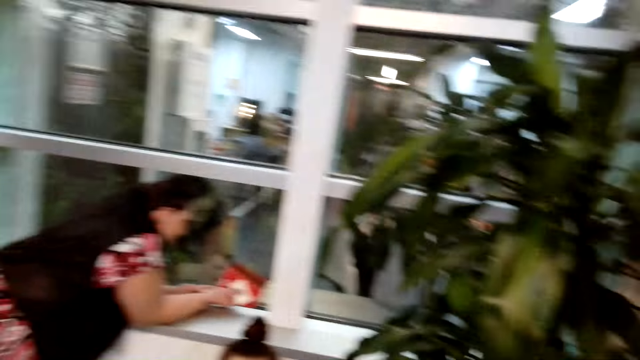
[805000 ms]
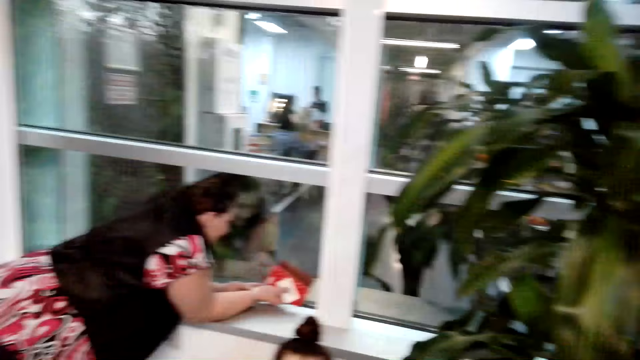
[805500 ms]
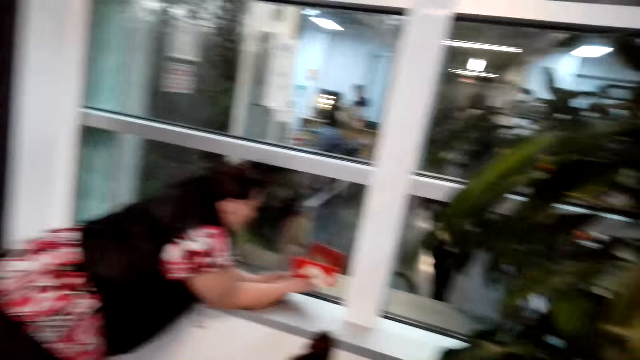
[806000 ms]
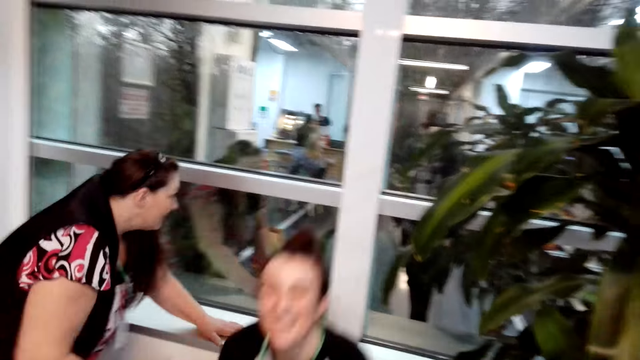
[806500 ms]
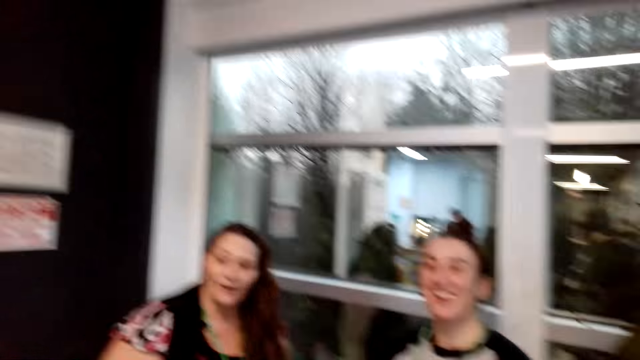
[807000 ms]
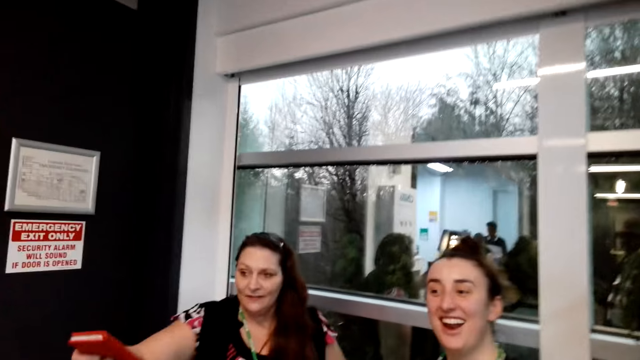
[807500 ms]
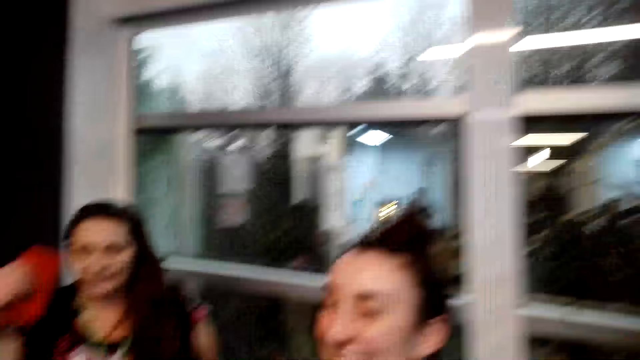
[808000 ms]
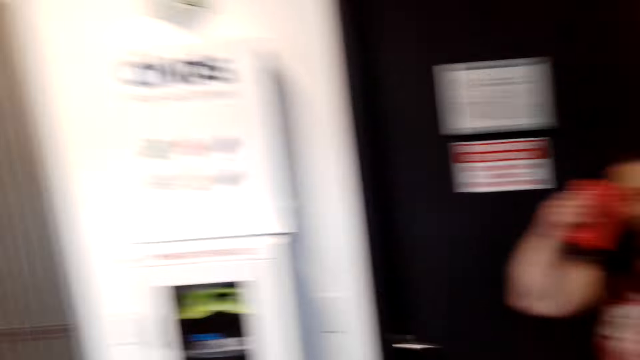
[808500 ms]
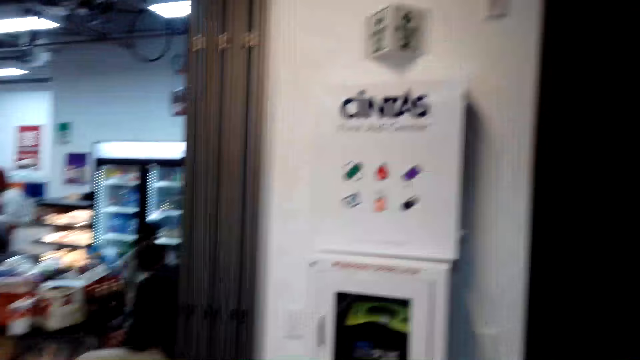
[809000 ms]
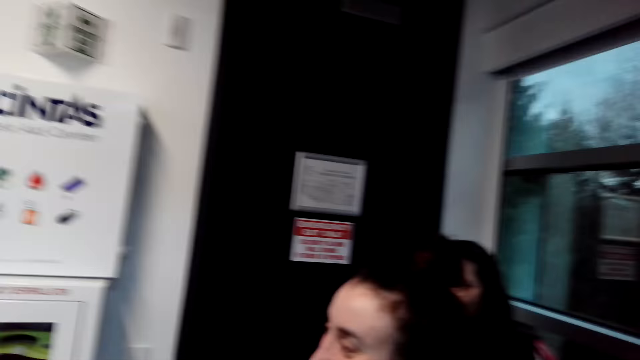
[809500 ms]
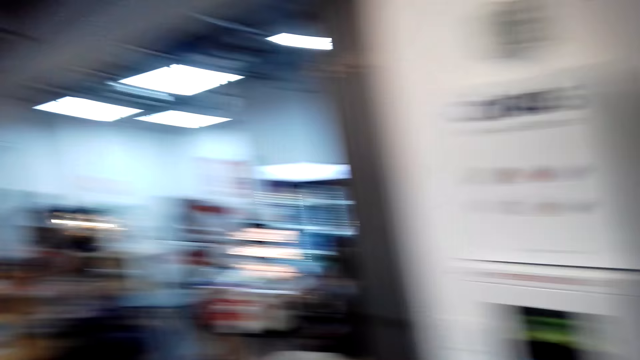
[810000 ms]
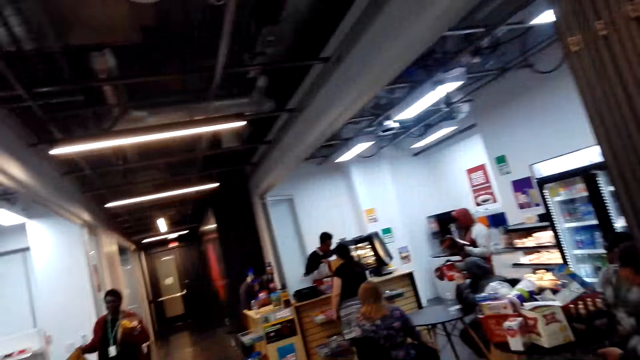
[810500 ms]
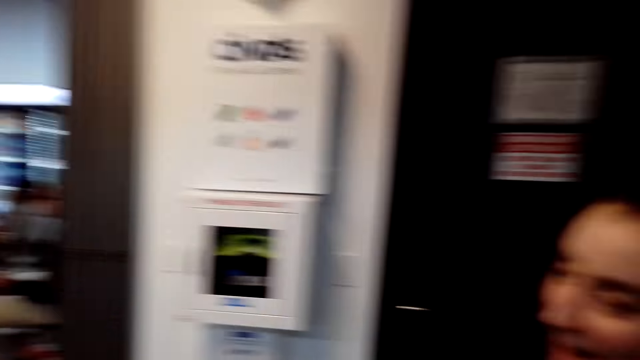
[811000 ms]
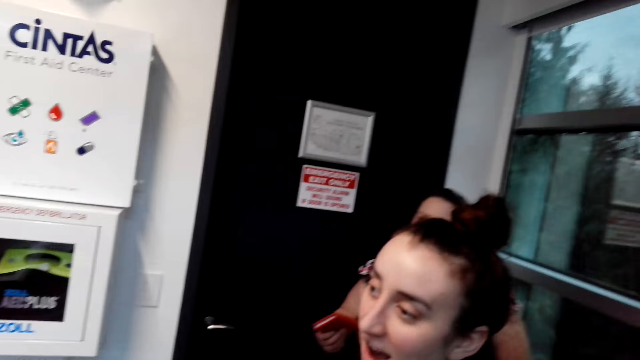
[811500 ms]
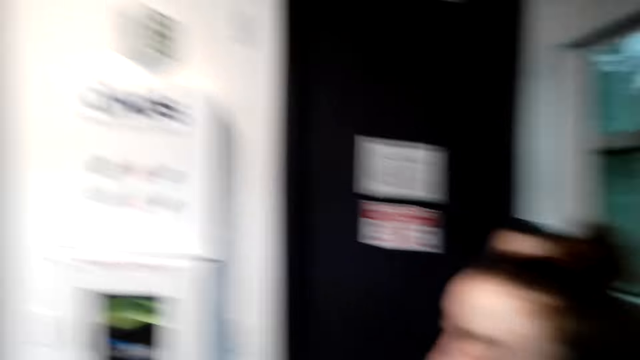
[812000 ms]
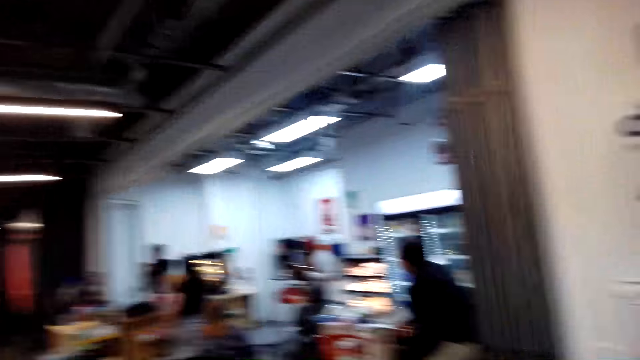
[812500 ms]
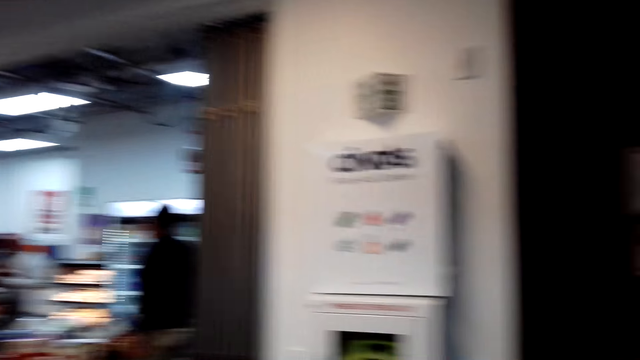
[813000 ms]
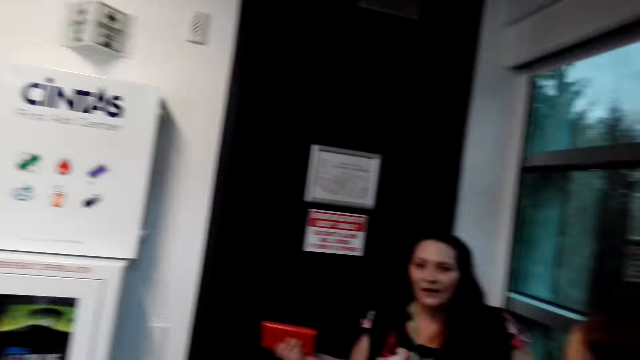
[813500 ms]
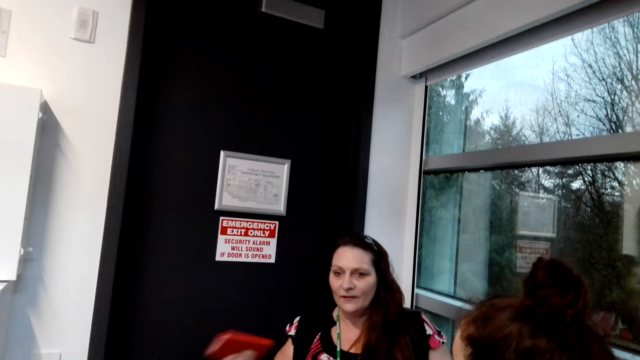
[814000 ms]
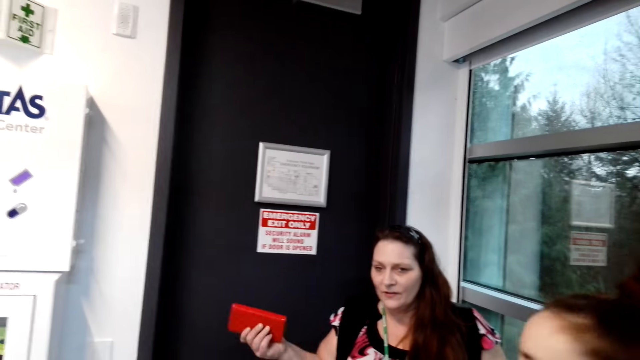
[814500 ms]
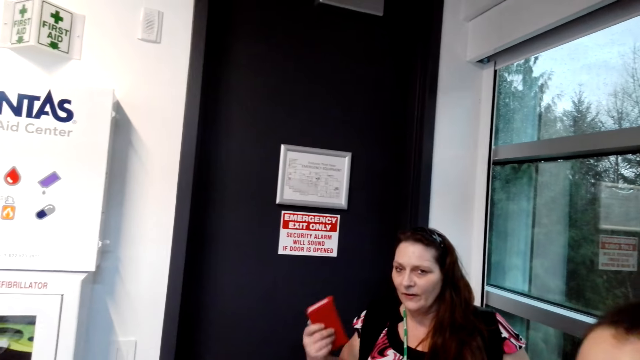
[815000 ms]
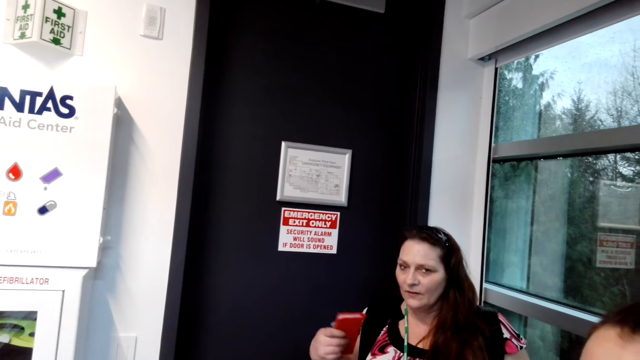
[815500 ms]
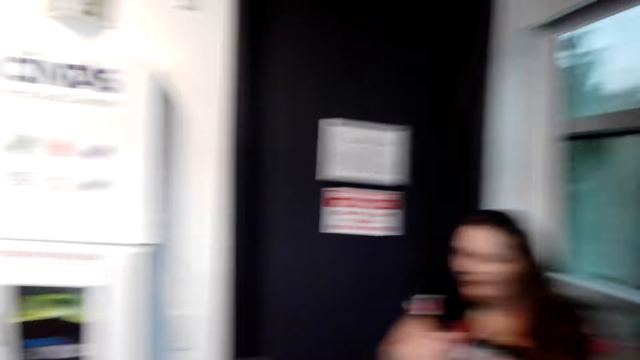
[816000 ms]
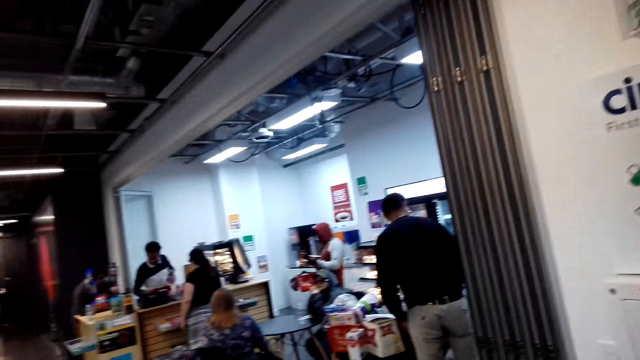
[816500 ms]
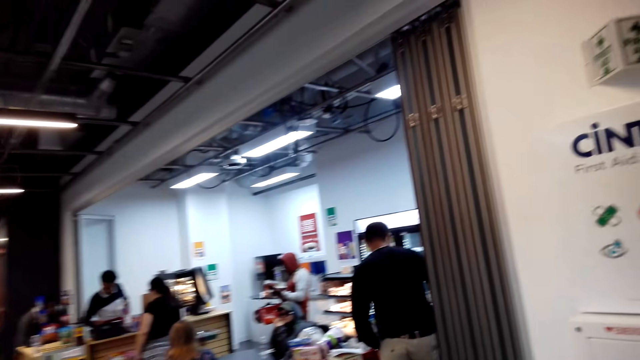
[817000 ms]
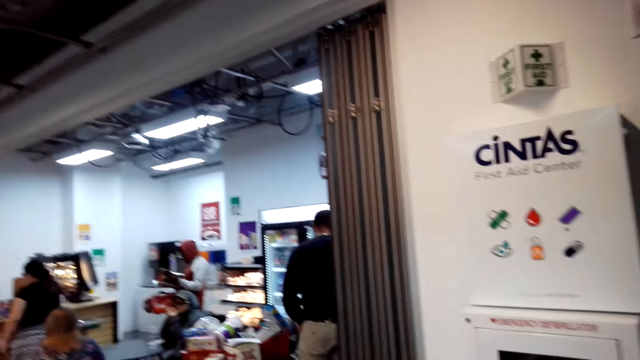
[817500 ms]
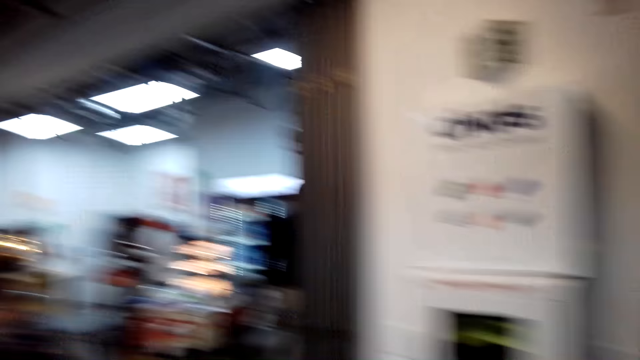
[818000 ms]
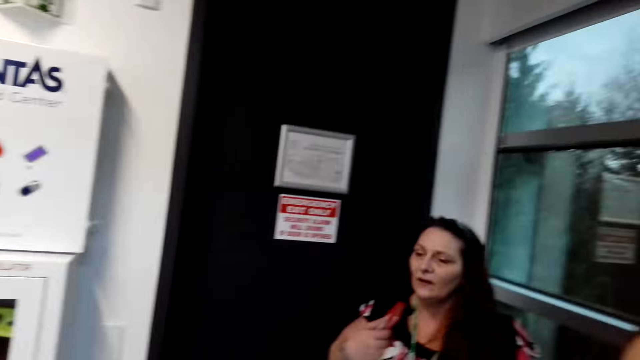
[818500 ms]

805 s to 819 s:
A person stands up. The person talks to the camera wearer. The camera wearer looks around. A woman converses with the camera wearer. Another person moves his hand. The camera wearer talks to the other person.

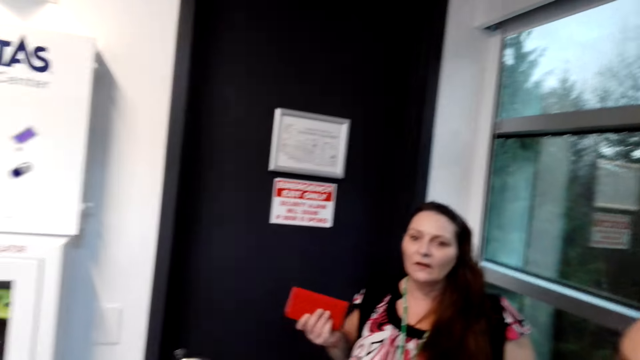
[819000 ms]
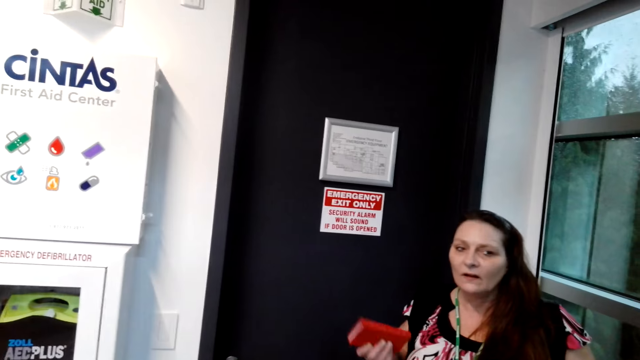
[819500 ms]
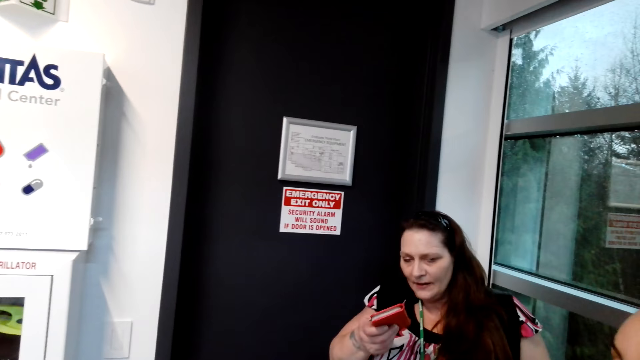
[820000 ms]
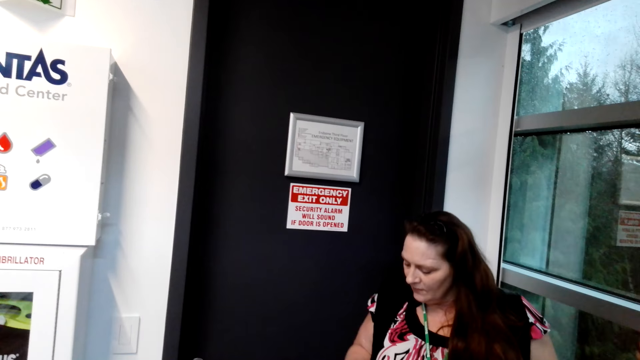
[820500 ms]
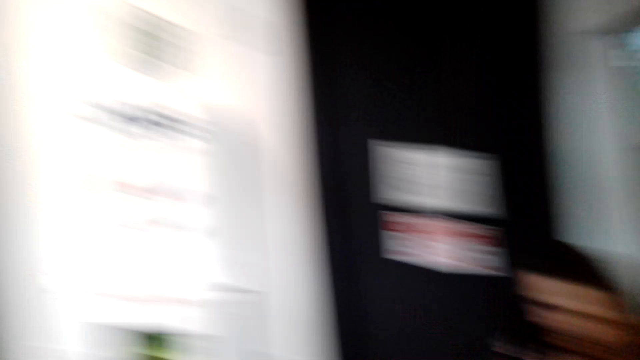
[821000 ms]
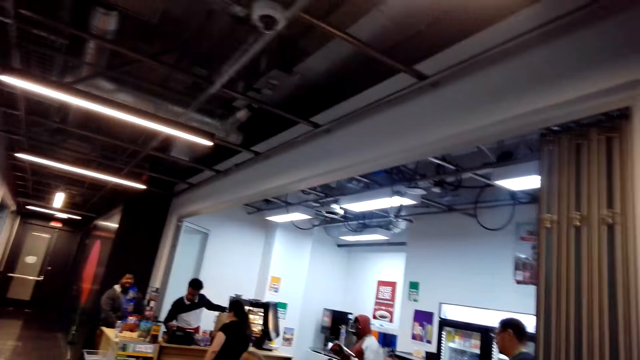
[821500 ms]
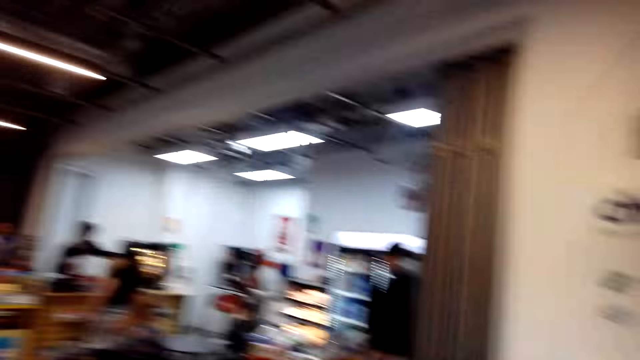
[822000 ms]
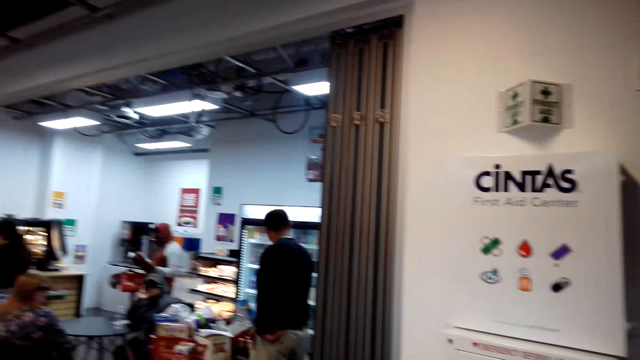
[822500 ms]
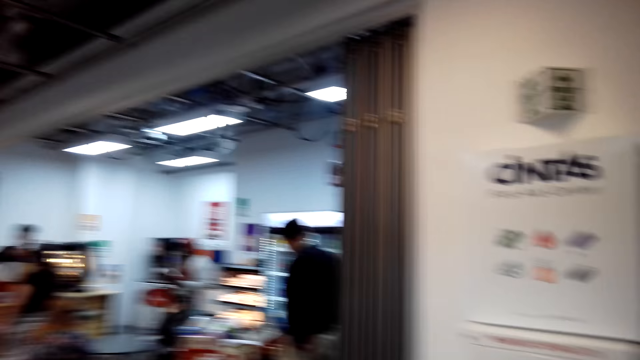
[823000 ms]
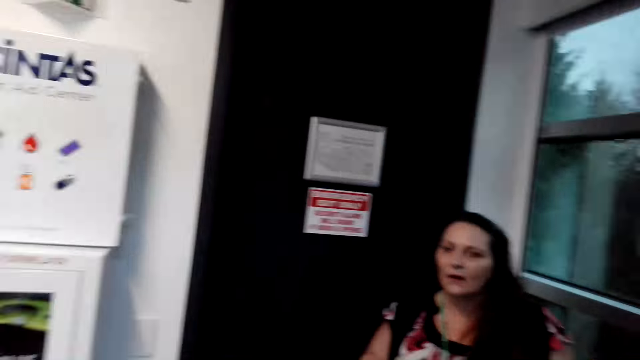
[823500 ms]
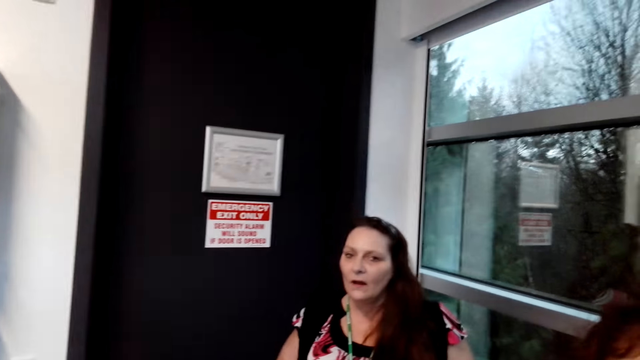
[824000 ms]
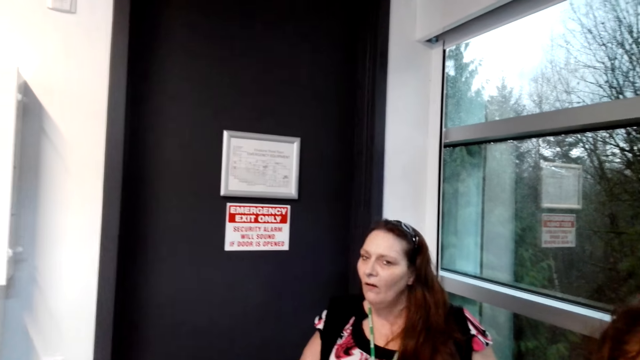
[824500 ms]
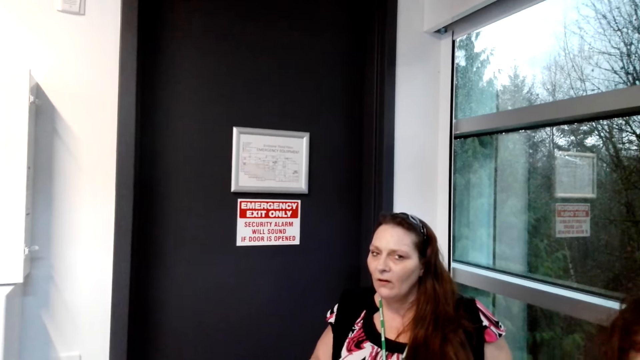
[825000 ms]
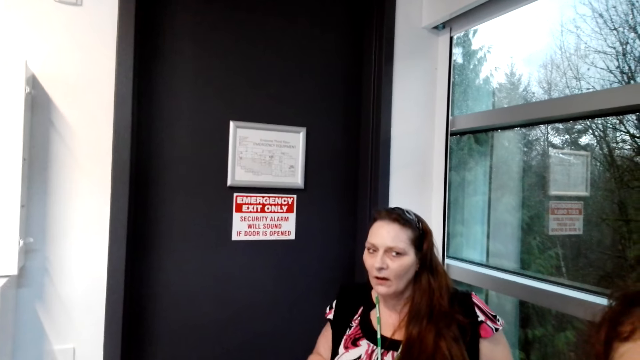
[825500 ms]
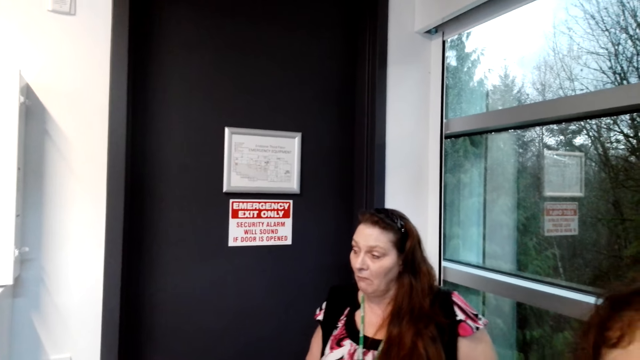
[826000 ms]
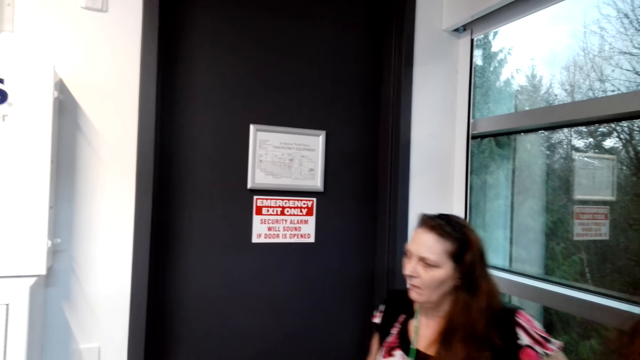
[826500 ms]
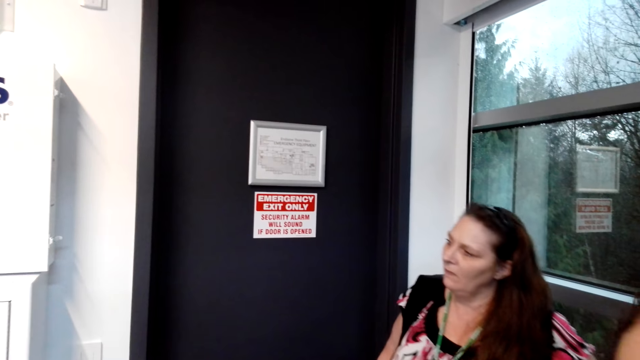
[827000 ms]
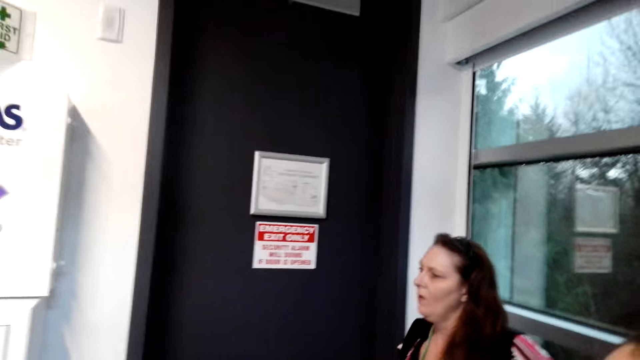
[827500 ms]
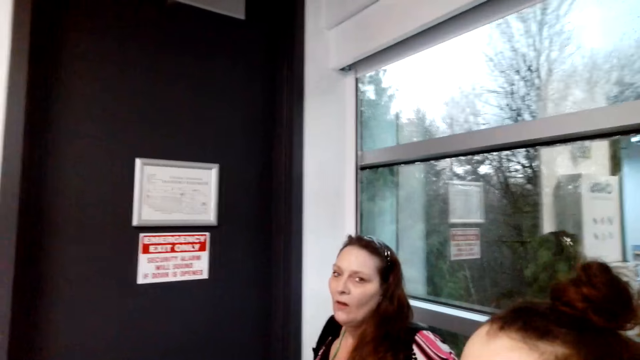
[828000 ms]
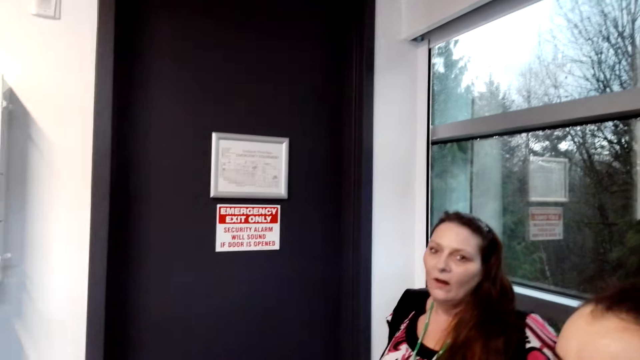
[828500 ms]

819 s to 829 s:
A person talks to the camera wearer. The camera wearer talks to the person. Another person moves her body. The camera wearer talks to a third person.
